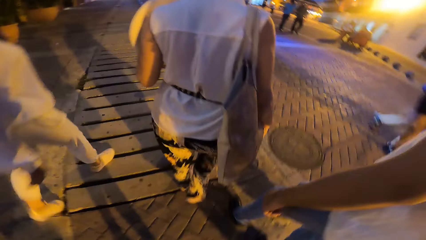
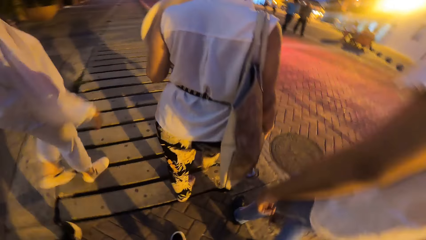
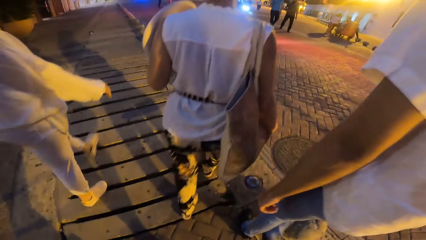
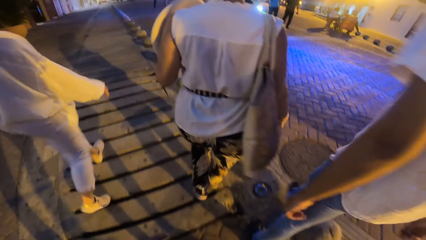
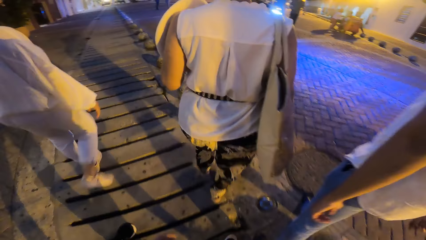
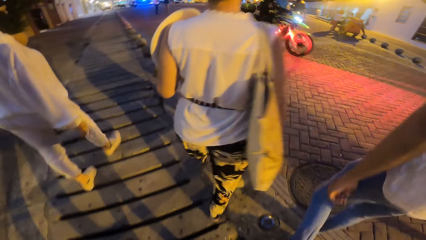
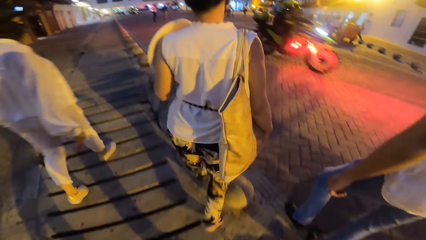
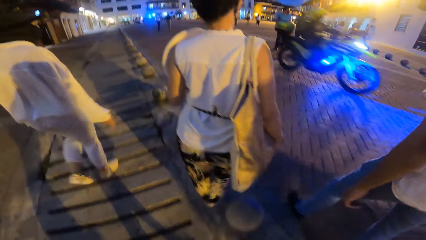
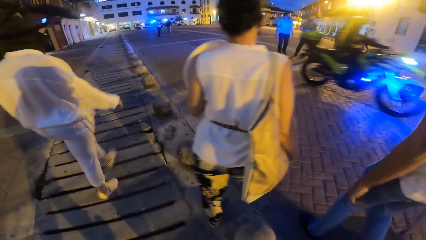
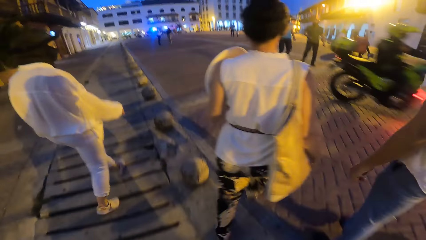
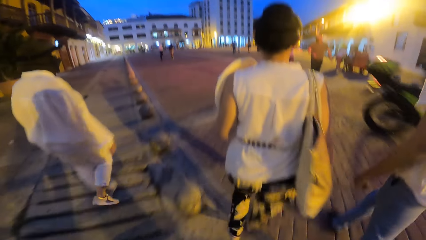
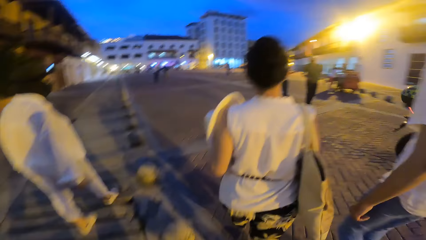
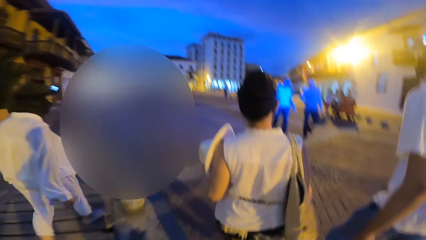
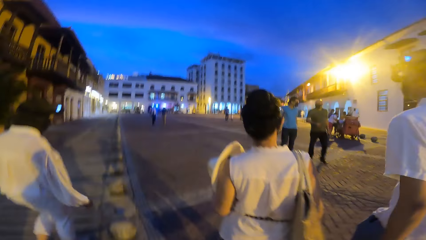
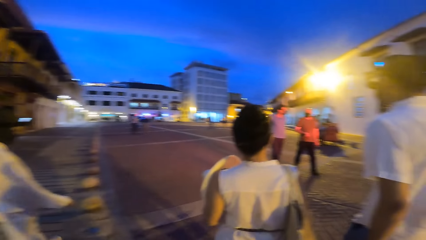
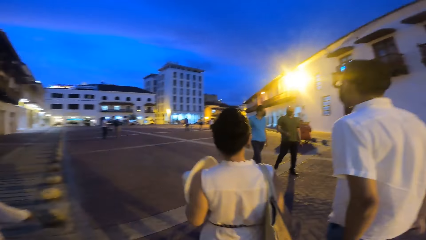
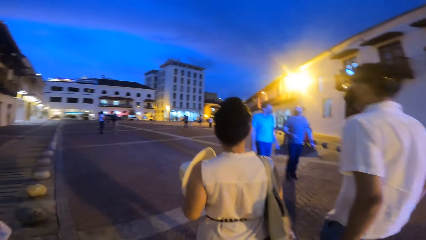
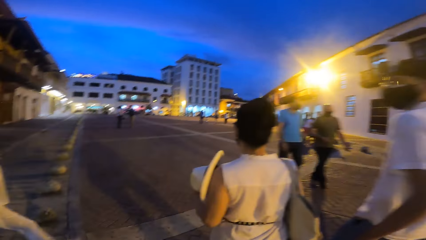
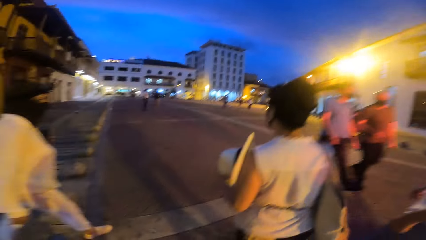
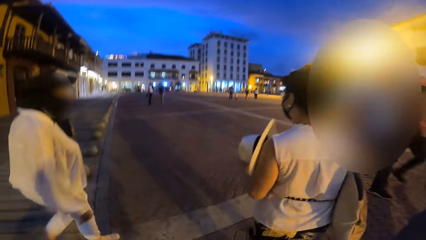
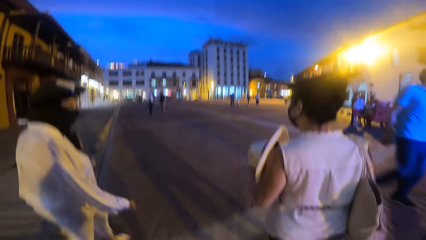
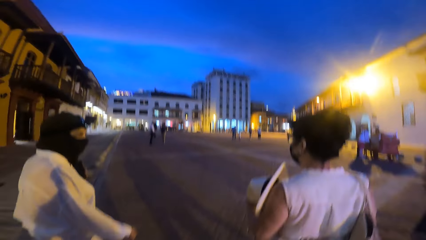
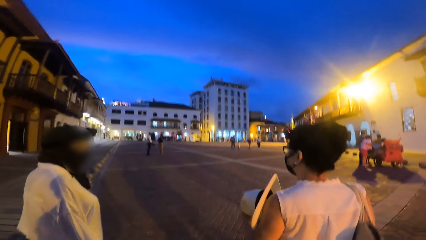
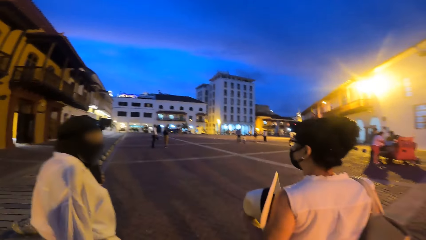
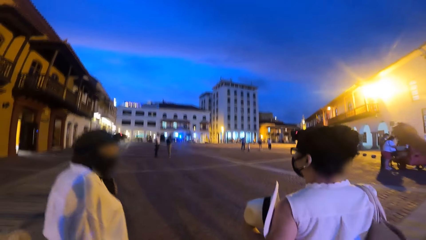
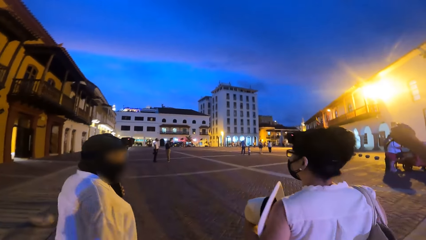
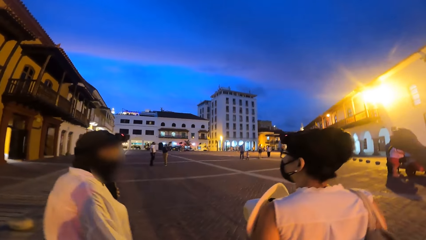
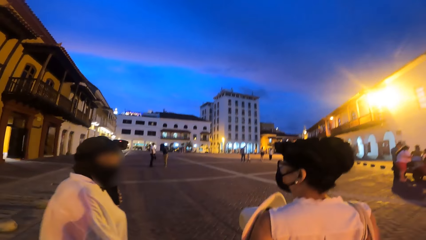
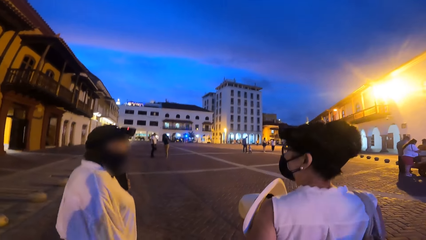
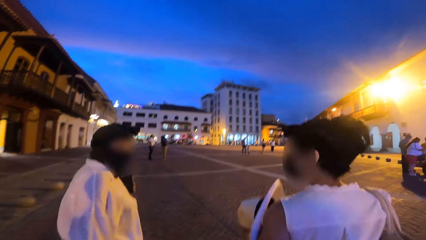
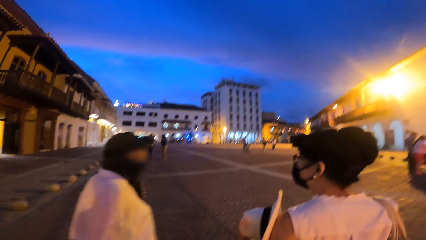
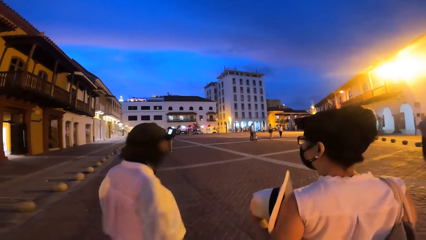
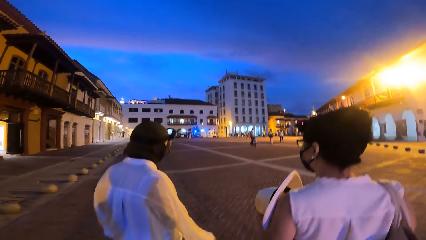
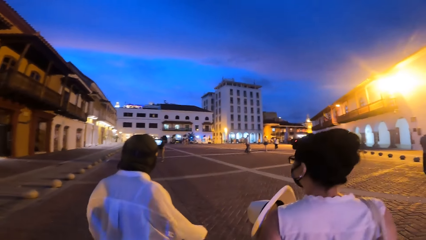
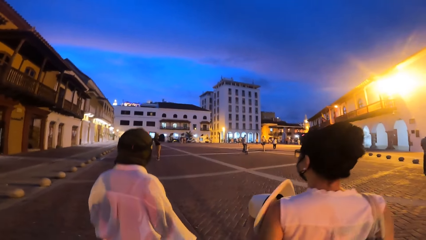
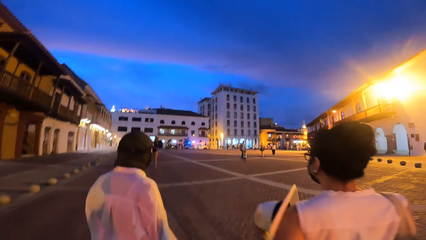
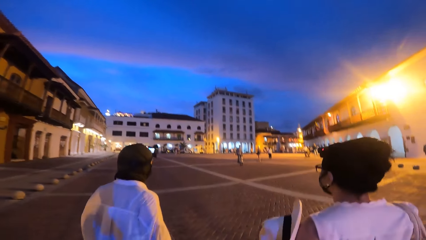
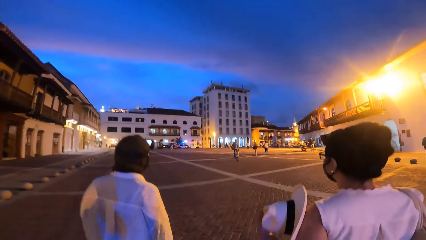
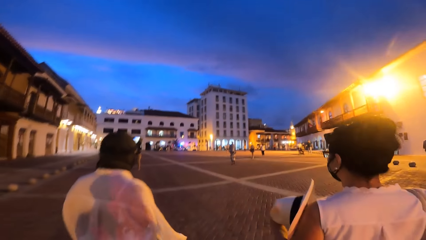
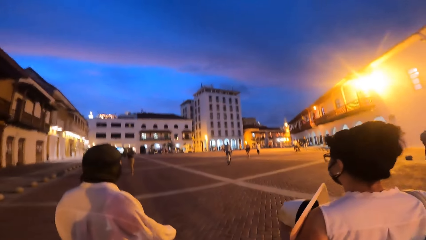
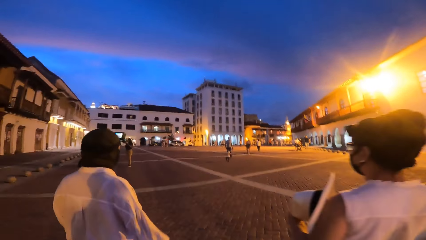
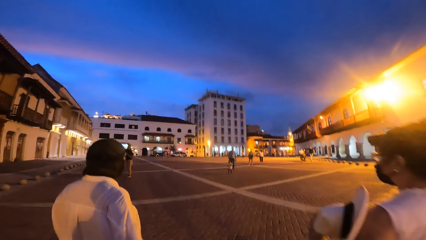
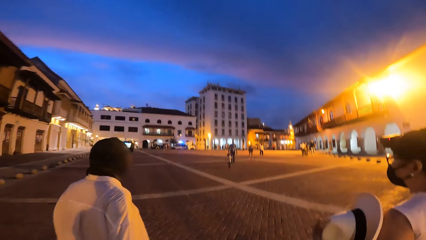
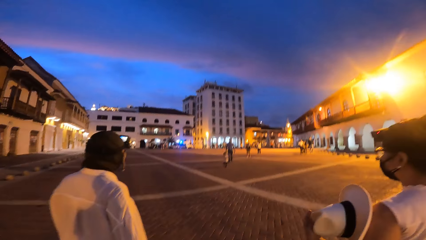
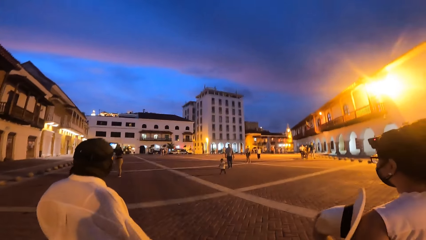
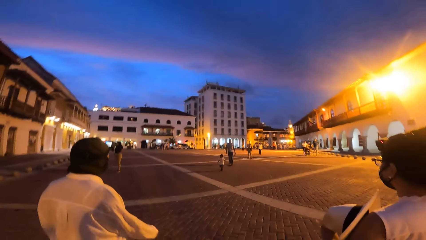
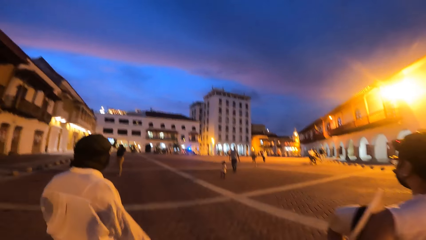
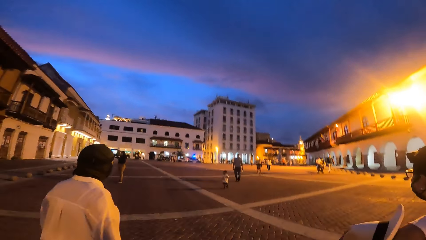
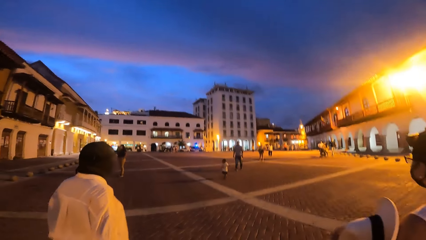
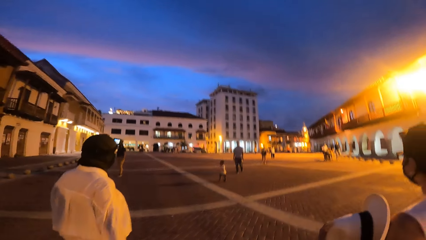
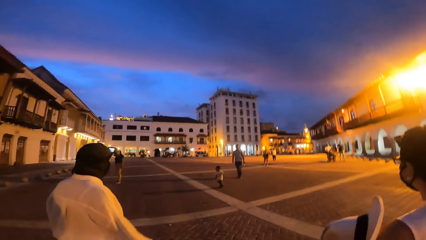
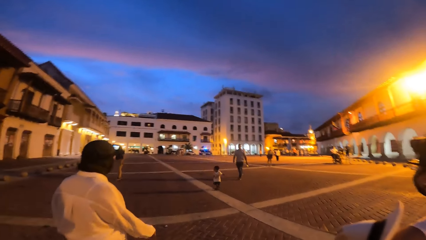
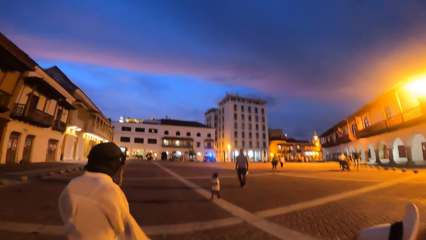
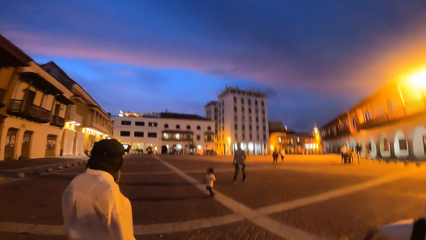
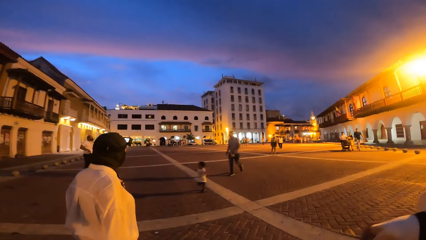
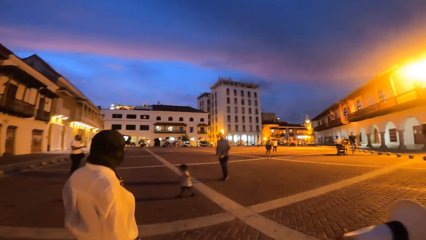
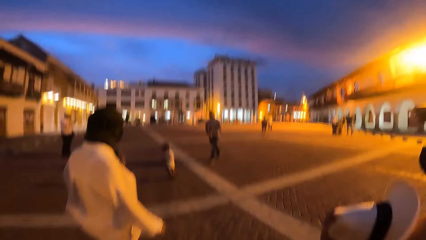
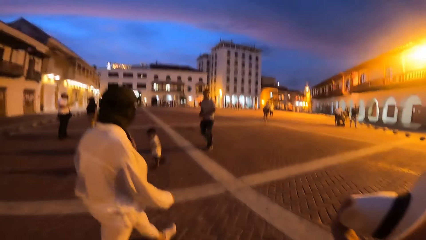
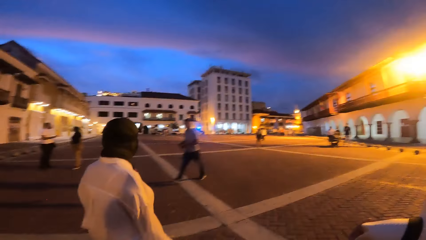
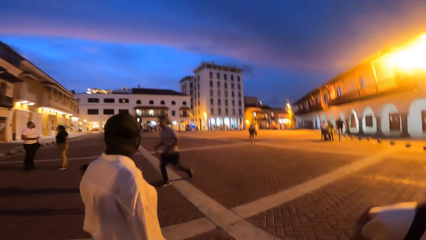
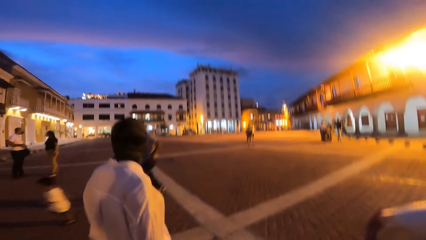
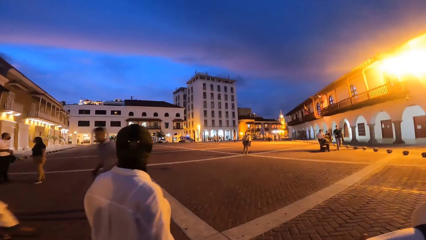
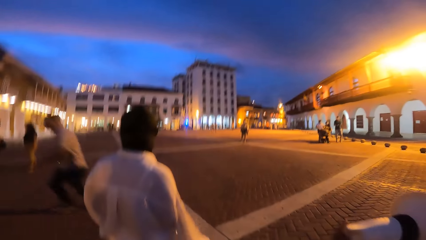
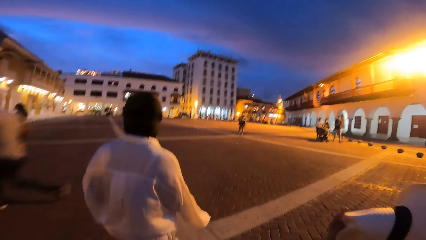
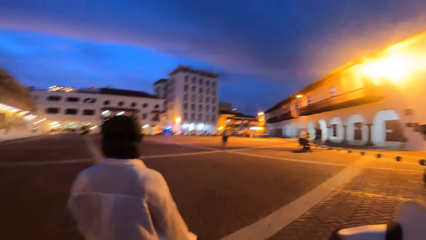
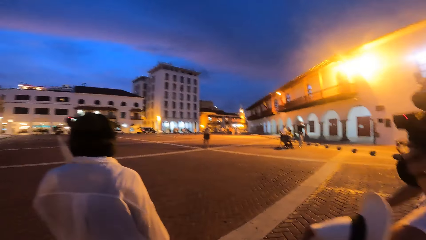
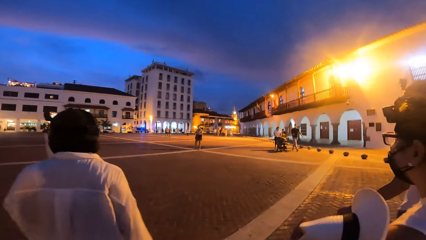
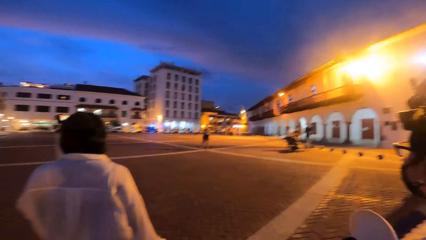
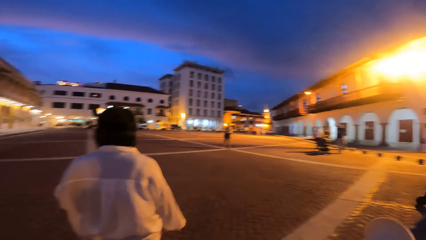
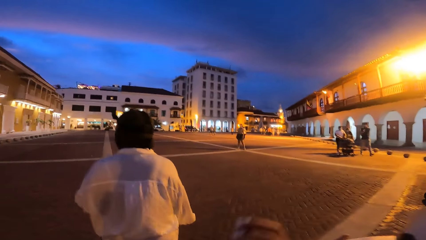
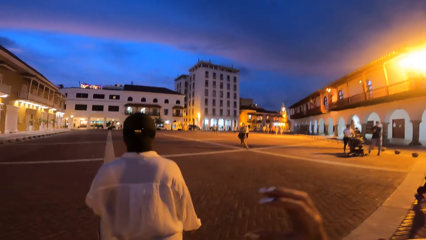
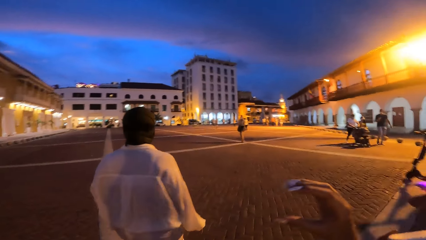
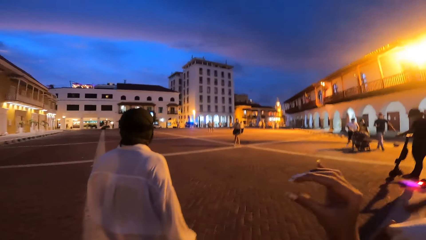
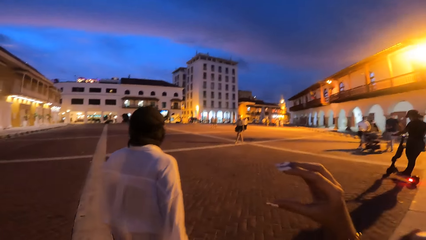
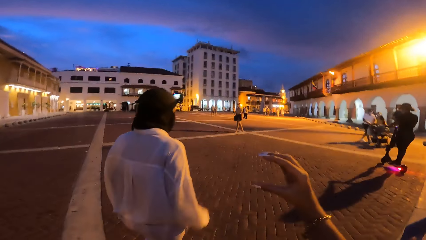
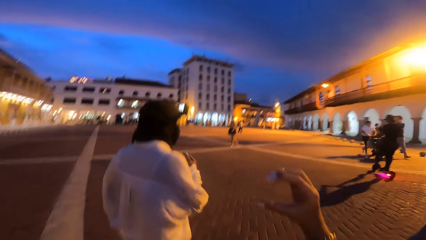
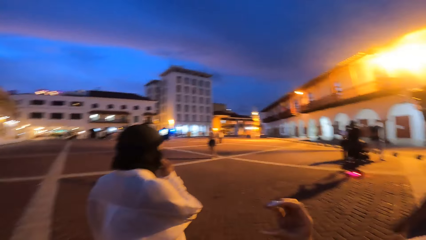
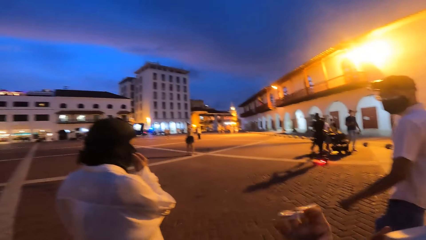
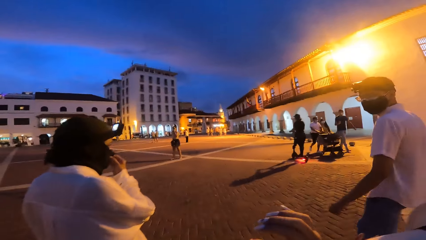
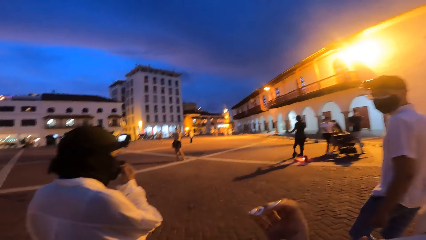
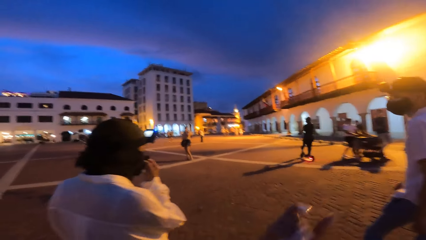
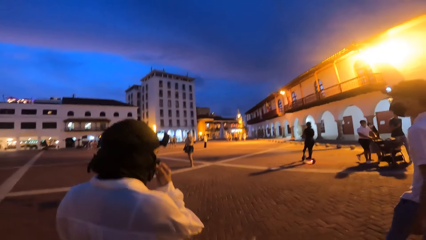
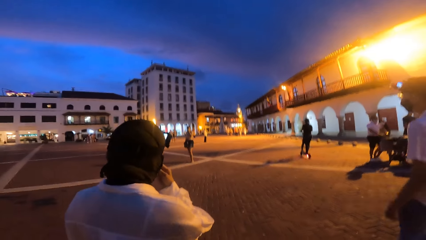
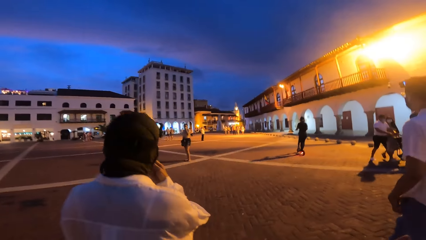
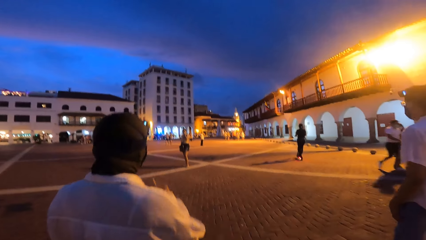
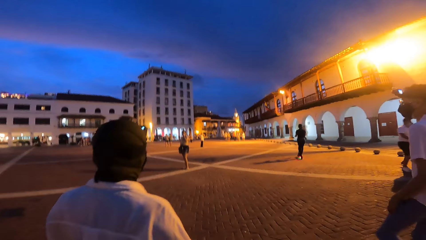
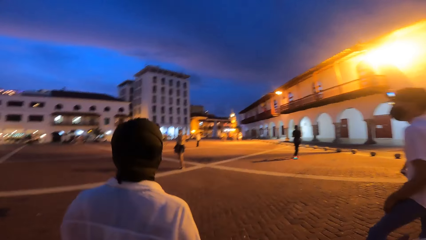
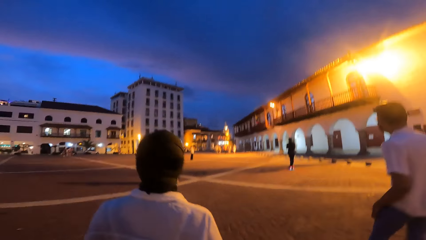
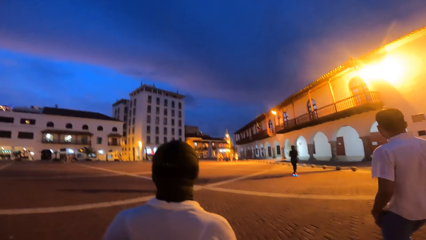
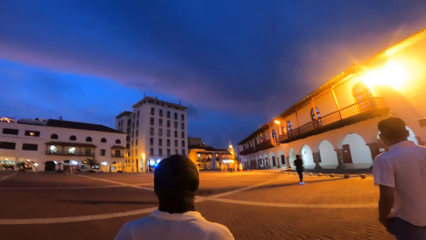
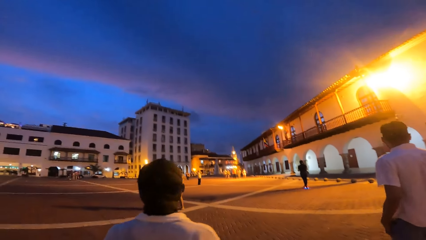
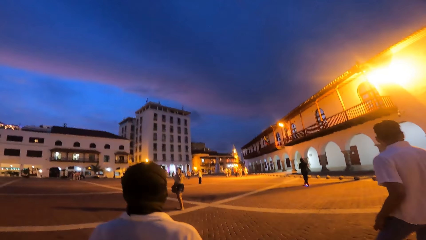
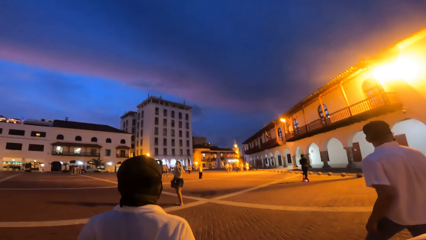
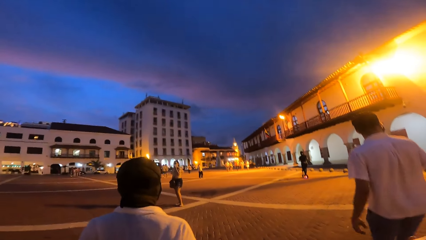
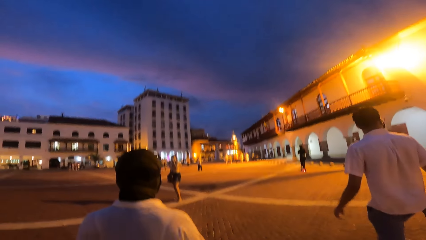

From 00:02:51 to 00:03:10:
A man drives past the camera wearer. Another man walks past the camera wearer. The camera wearer gesticulates with her right hand. She lifts the right hand. A woman adjusts a facemask on her face with her right hand.
